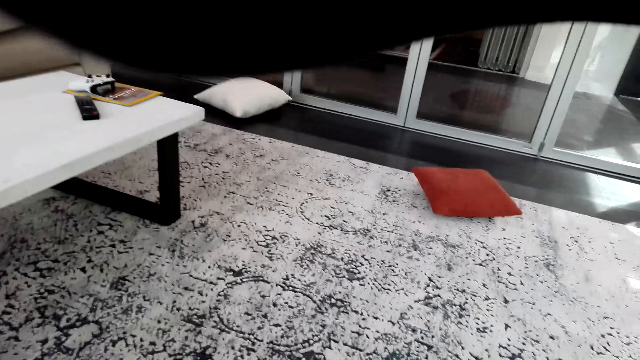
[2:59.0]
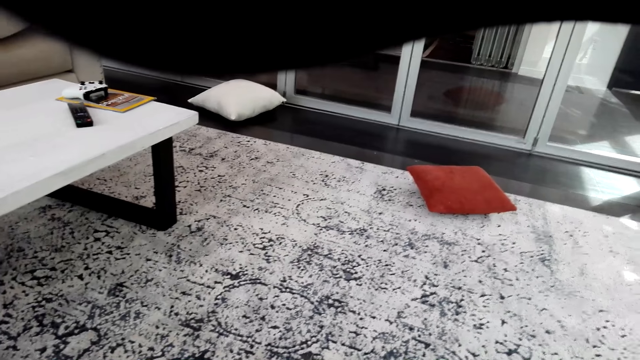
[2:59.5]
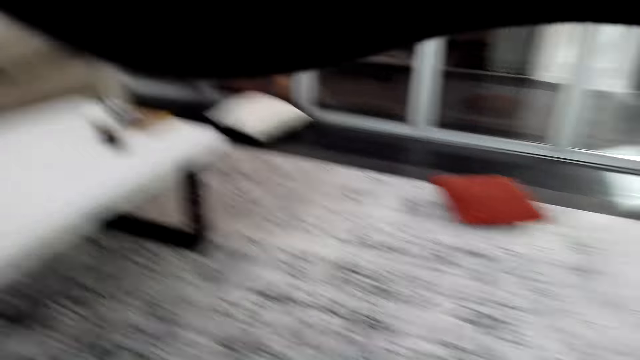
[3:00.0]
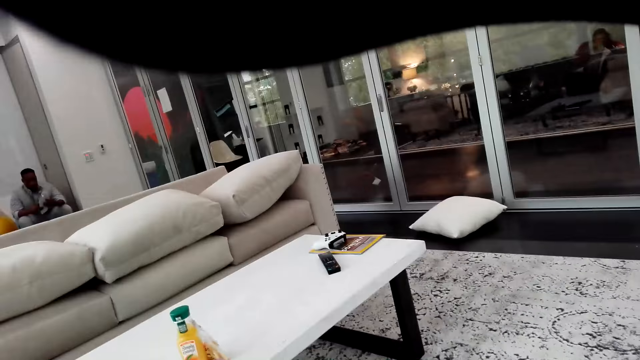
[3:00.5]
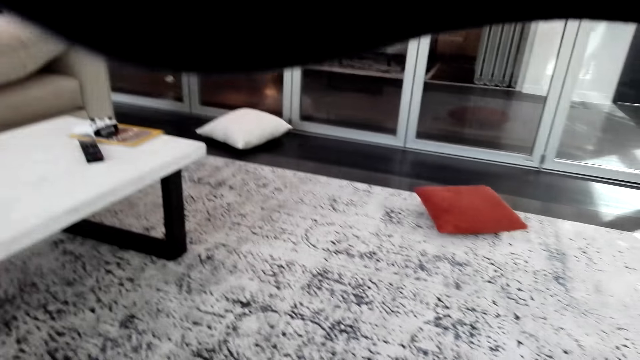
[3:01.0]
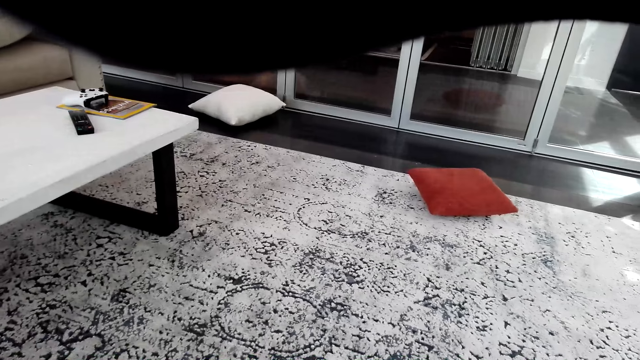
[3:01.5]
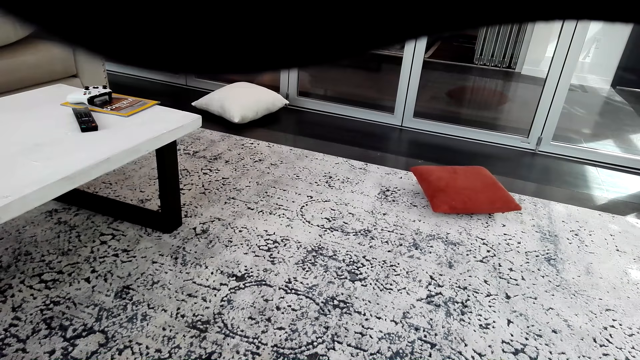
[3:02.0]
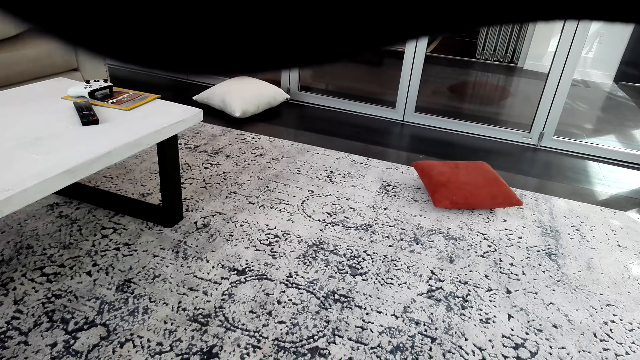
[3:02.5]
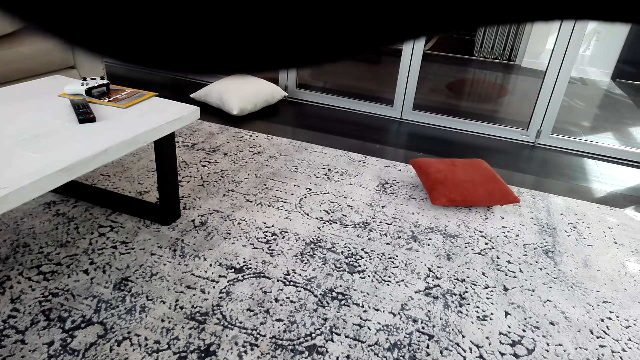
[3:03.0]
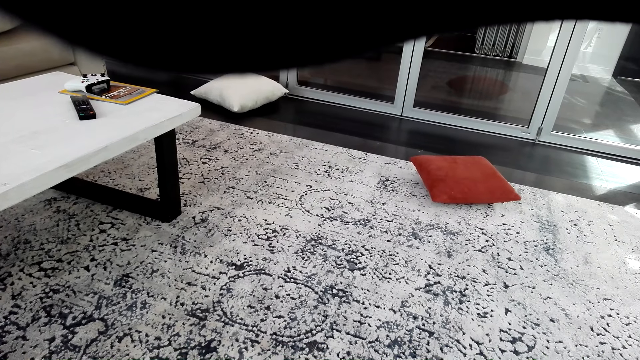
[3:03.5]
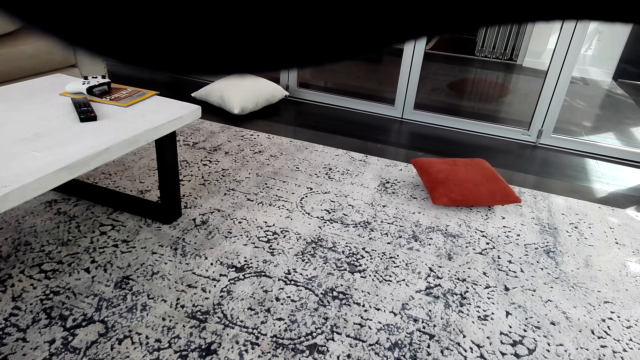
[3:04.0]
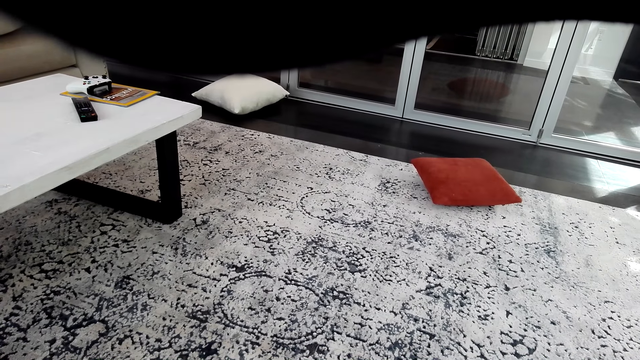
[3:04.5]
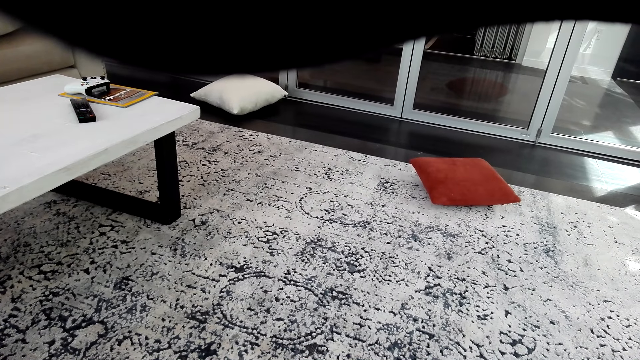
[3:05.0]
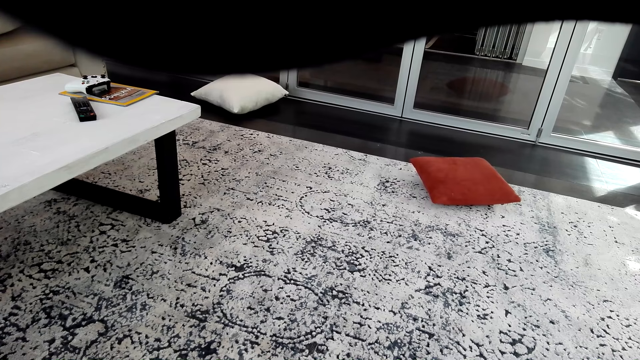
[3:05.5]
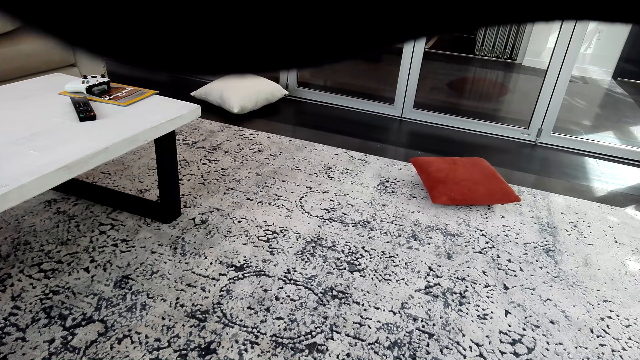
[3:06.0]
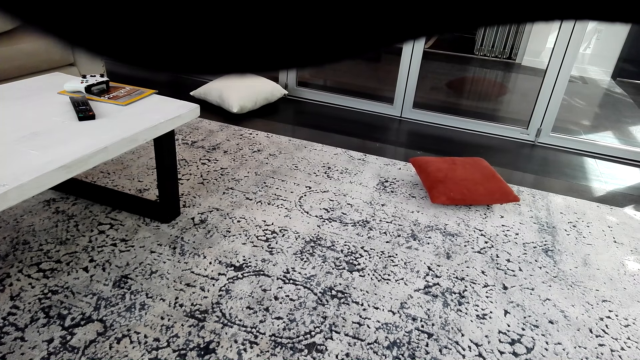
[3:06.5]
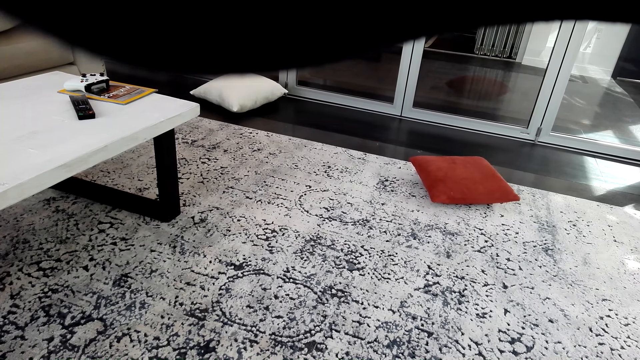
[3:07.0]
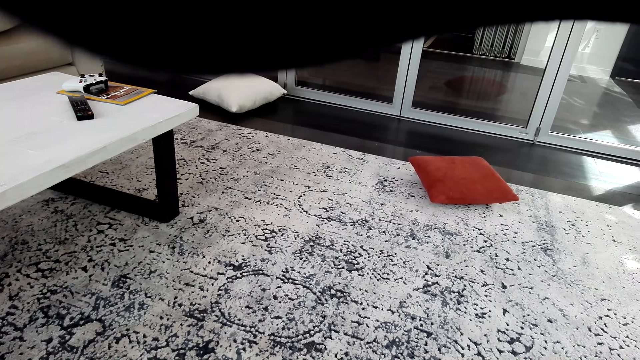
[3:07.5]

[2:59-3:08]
The camera wearer looks around the room. Someone sits in the room. The camera wearer looks on the floor.

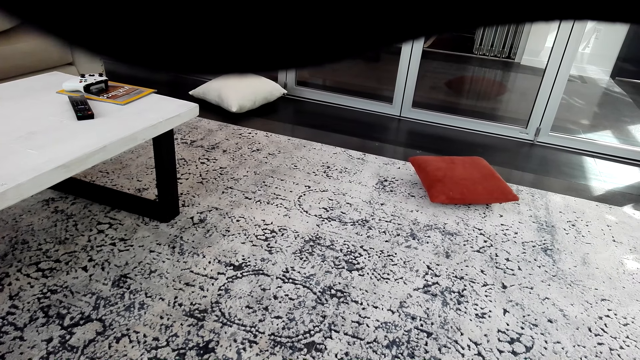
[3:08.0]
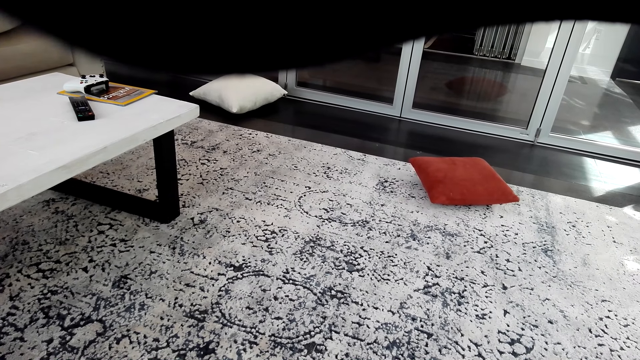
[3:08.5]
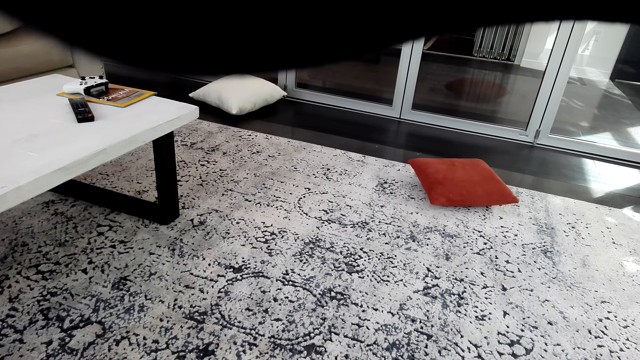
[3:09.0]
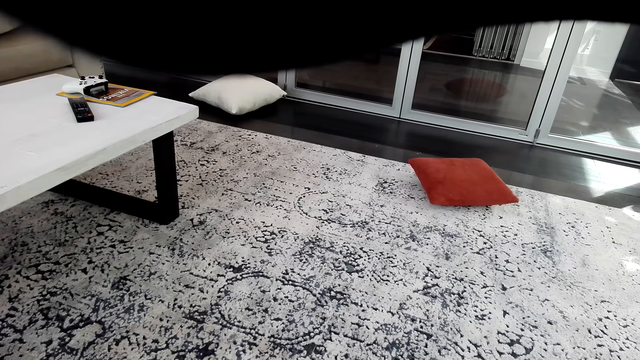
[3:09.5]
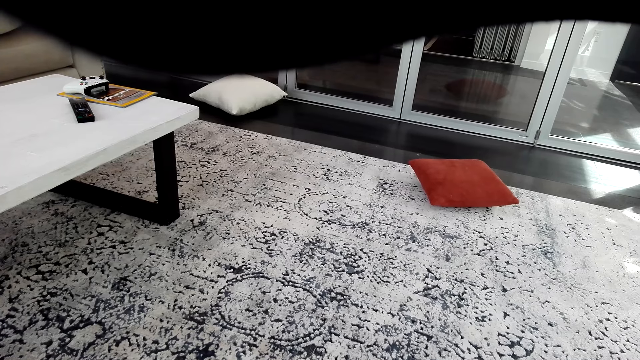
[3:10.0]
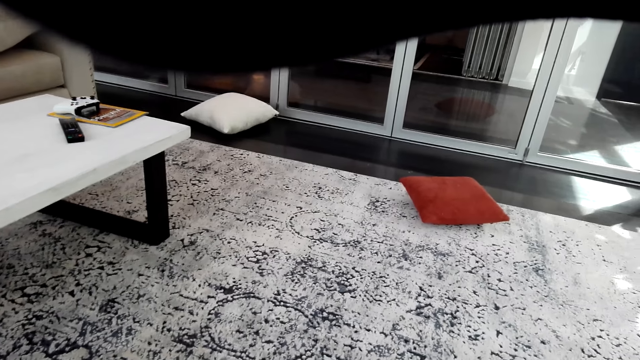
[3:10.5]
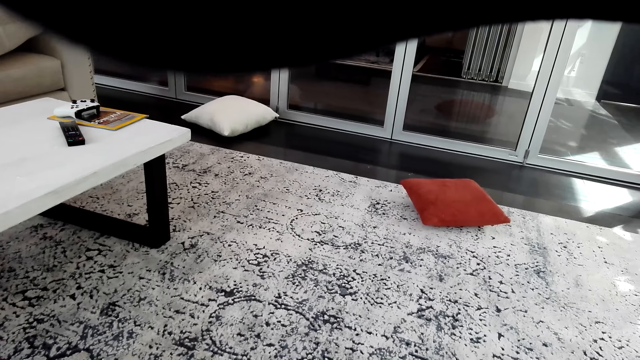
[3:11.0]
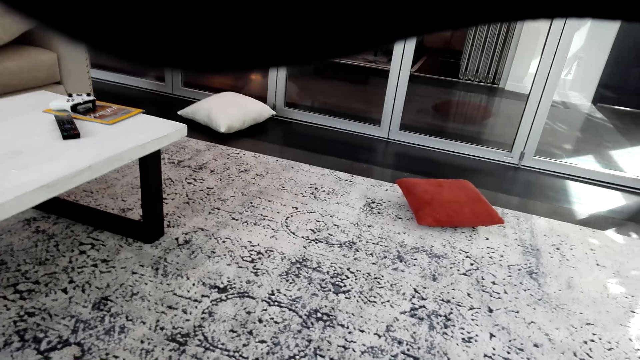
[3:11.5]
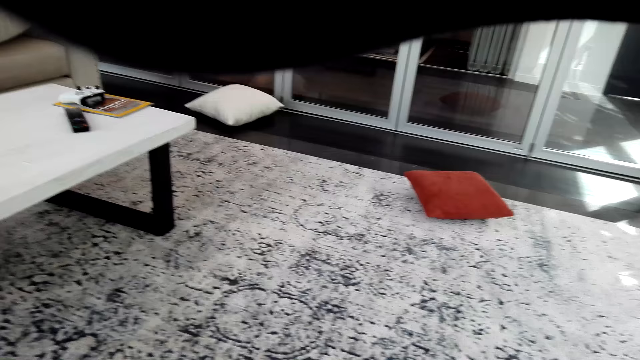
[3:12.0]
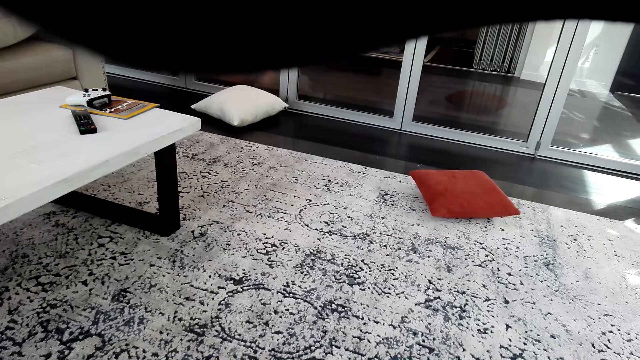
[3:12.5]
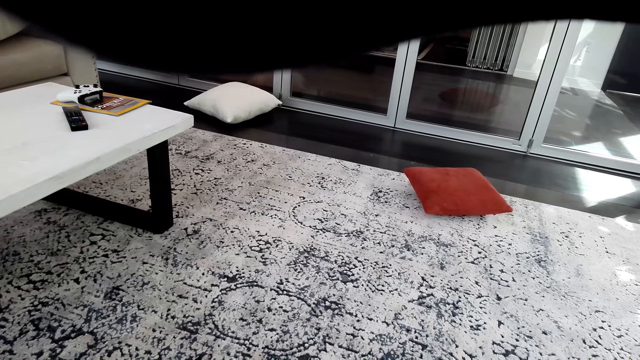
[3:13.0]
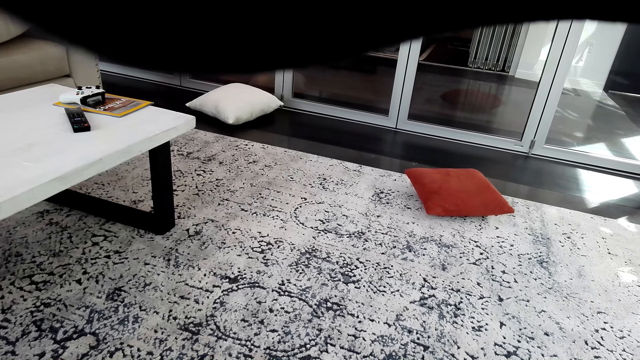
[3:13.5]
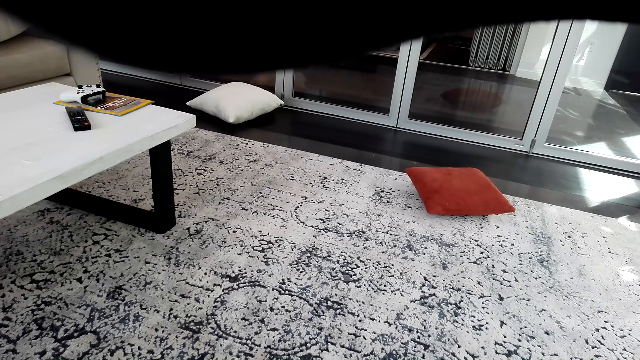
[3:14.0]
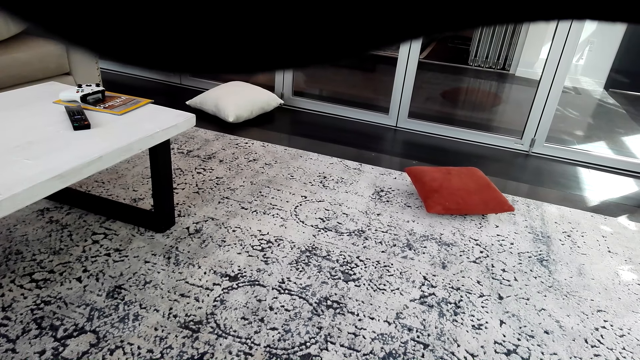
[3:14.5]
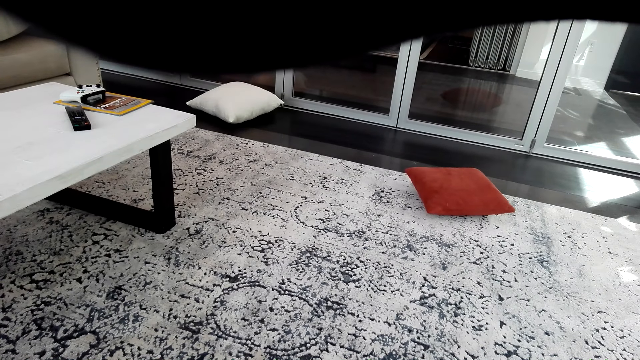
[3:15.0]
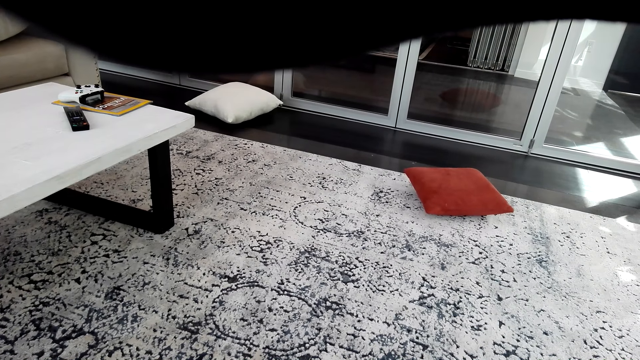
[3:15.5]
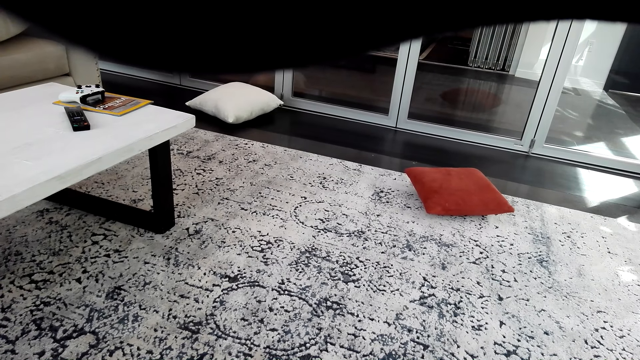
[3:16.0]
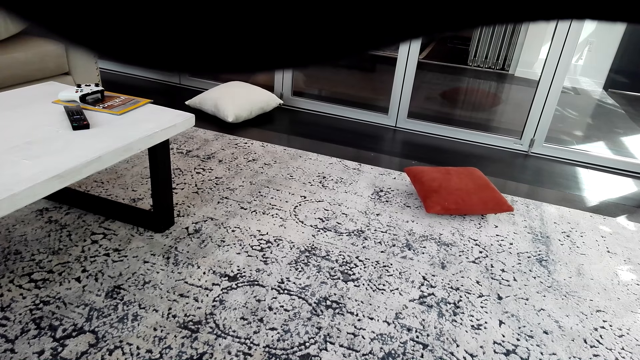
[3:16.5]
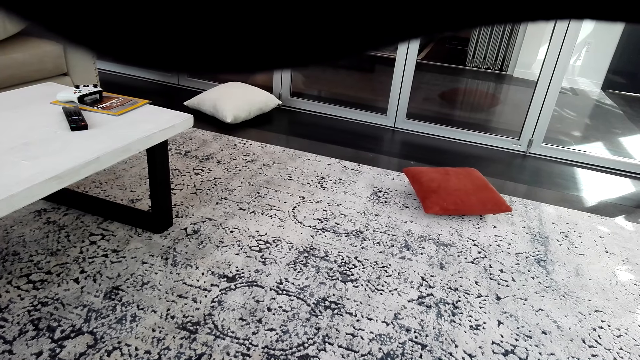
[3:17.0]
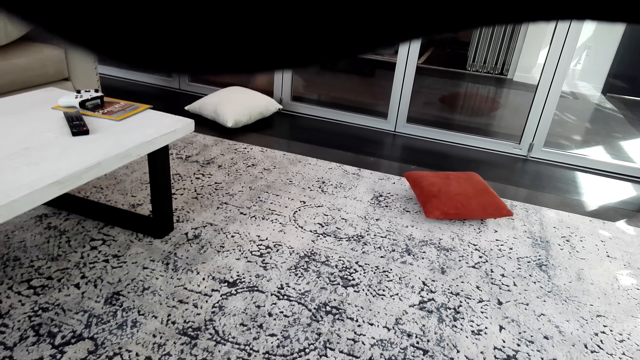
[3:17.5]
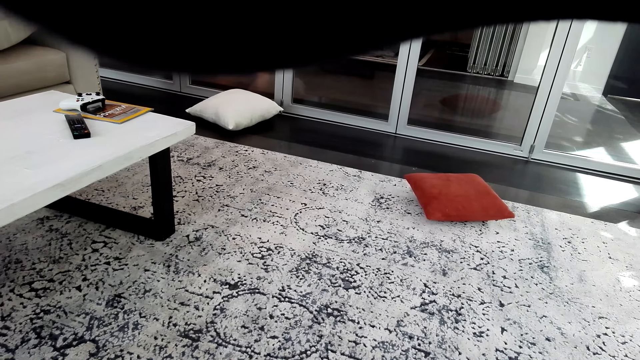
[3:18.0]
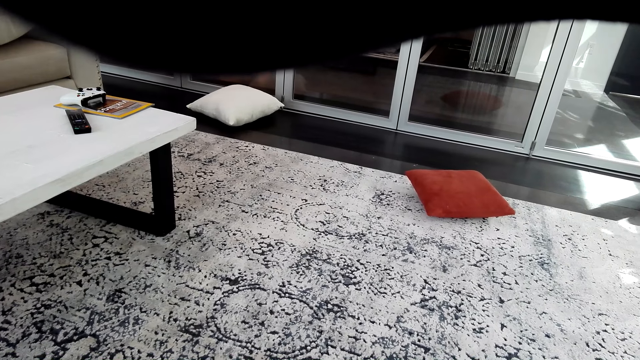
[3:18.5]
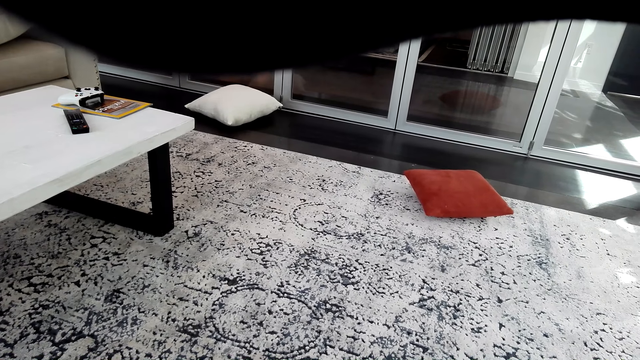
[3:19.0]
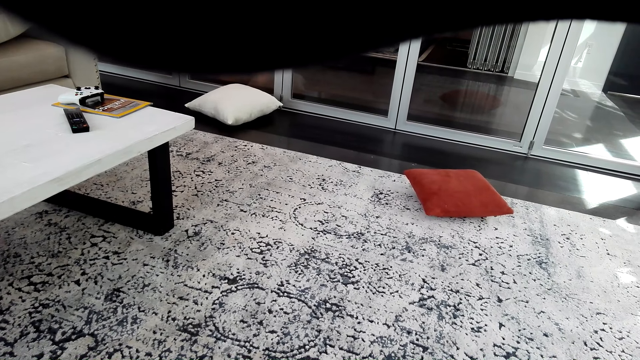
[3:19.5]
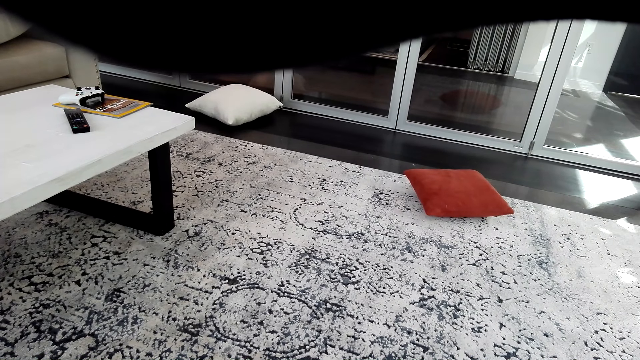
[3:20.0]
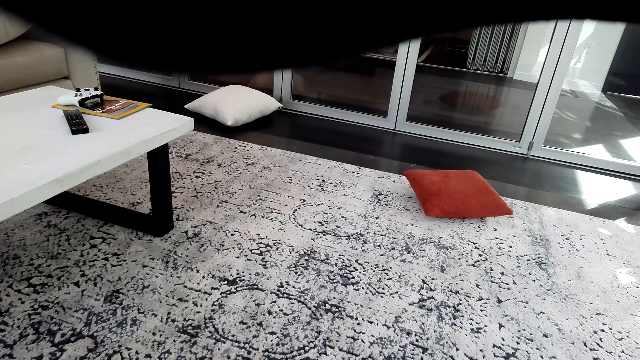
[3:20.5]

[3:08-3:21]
The camera wearer talks in the room.
